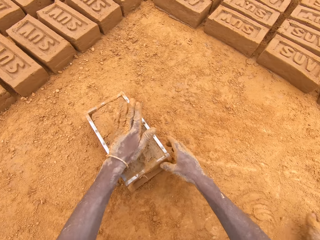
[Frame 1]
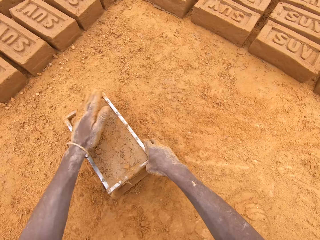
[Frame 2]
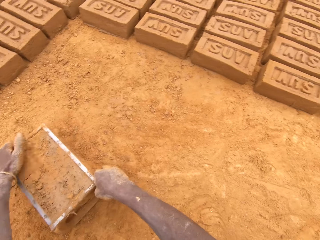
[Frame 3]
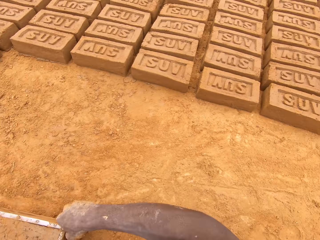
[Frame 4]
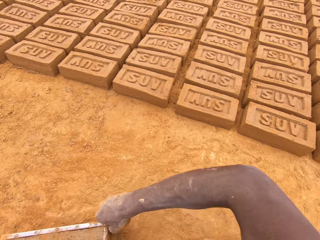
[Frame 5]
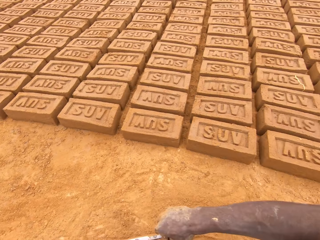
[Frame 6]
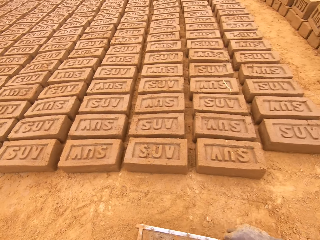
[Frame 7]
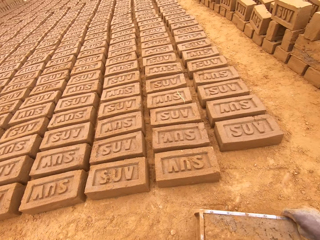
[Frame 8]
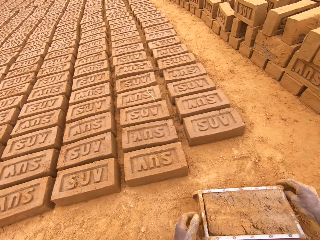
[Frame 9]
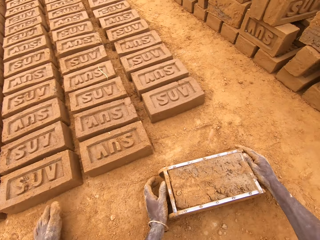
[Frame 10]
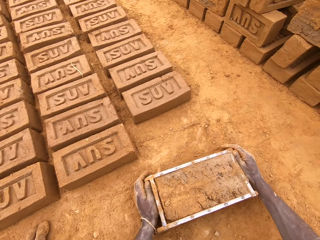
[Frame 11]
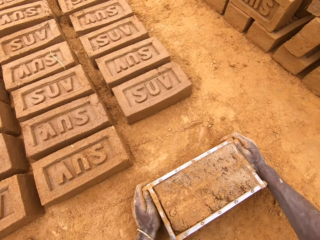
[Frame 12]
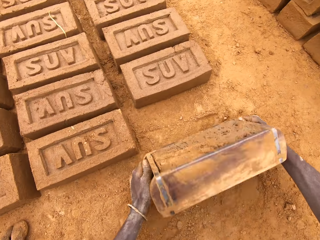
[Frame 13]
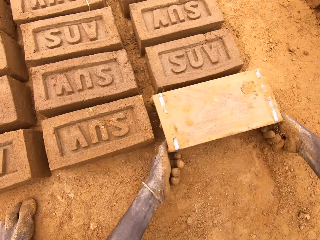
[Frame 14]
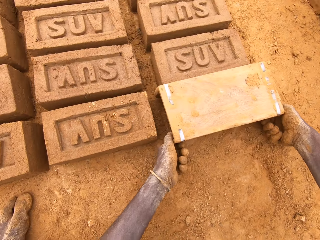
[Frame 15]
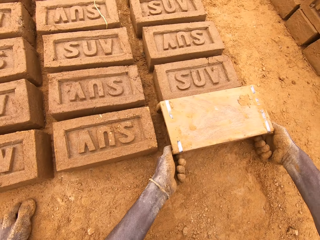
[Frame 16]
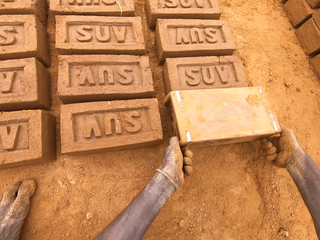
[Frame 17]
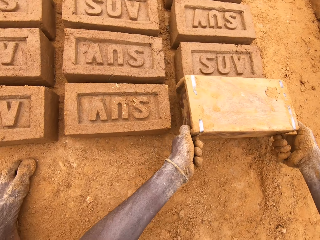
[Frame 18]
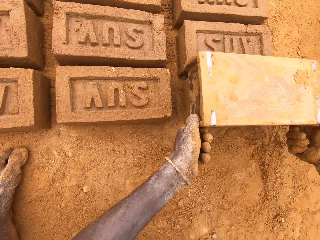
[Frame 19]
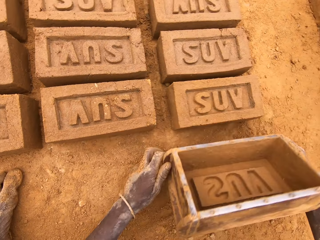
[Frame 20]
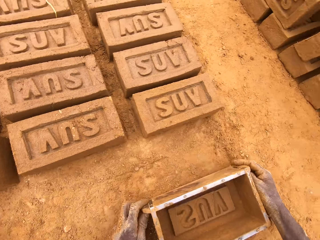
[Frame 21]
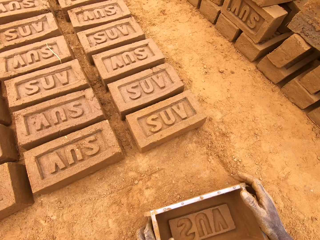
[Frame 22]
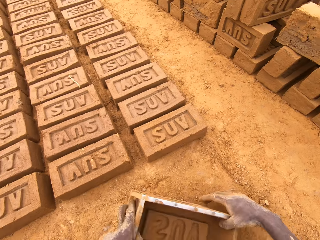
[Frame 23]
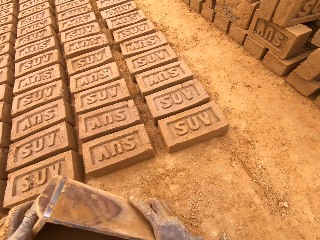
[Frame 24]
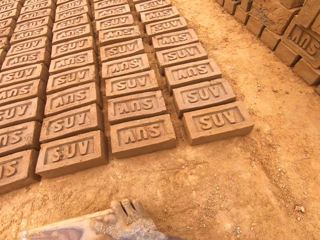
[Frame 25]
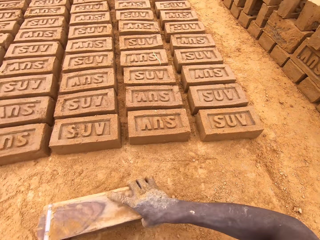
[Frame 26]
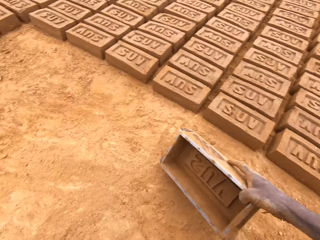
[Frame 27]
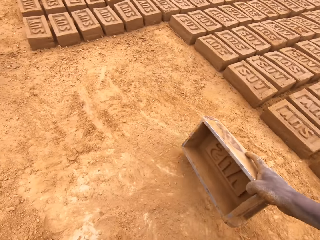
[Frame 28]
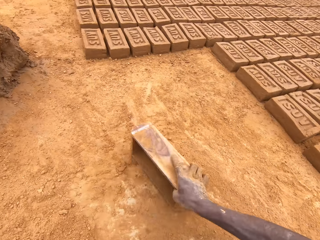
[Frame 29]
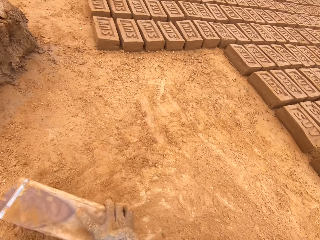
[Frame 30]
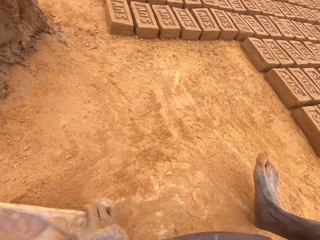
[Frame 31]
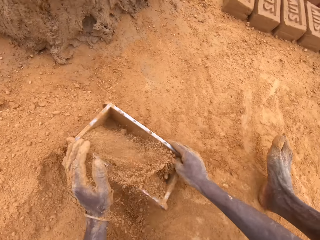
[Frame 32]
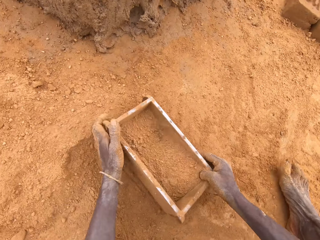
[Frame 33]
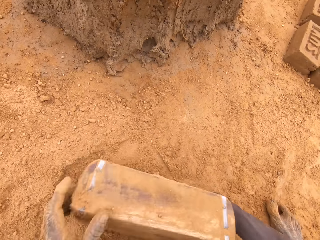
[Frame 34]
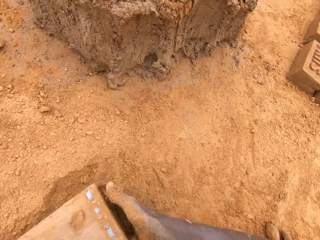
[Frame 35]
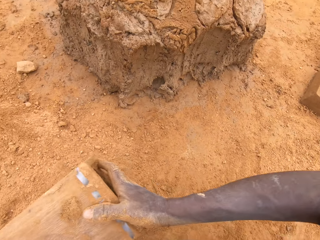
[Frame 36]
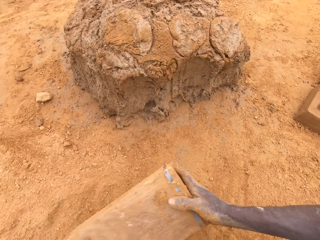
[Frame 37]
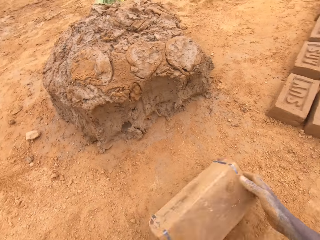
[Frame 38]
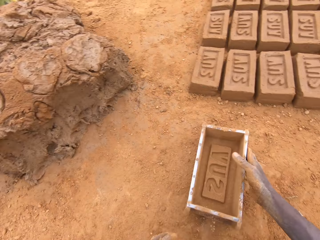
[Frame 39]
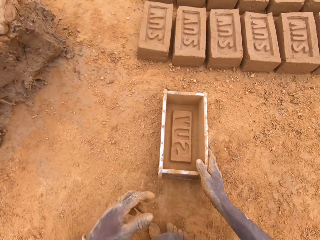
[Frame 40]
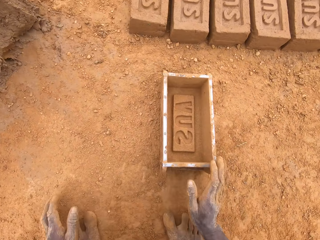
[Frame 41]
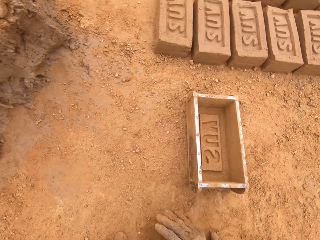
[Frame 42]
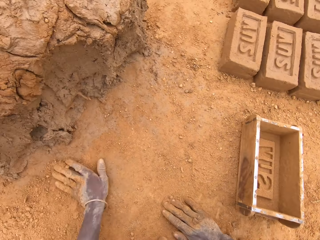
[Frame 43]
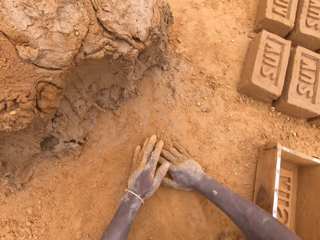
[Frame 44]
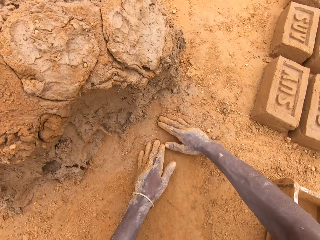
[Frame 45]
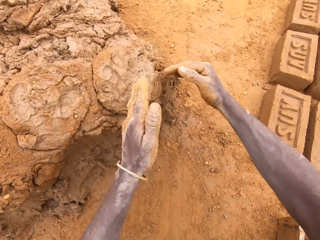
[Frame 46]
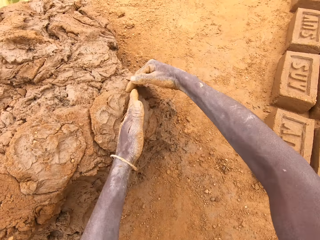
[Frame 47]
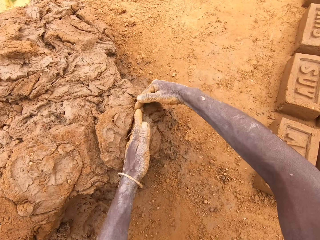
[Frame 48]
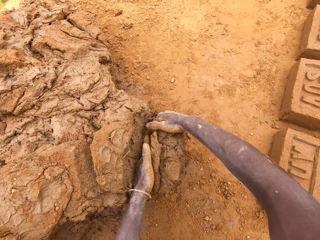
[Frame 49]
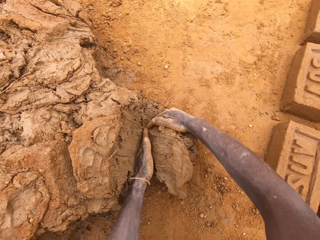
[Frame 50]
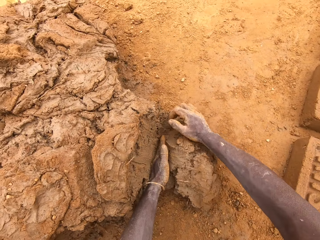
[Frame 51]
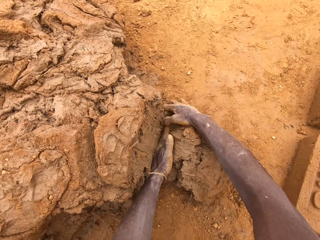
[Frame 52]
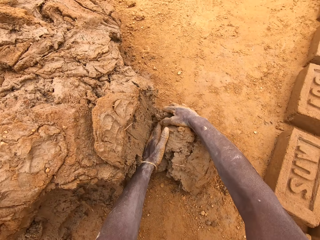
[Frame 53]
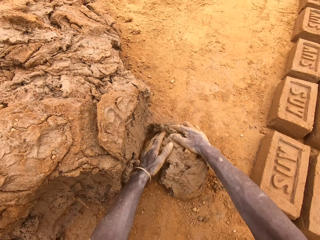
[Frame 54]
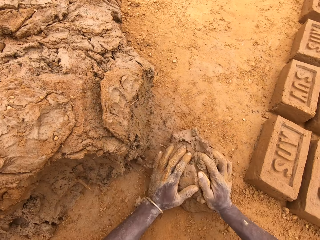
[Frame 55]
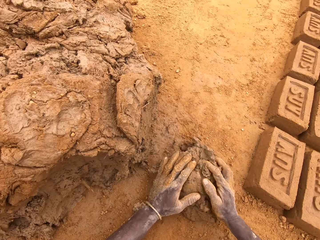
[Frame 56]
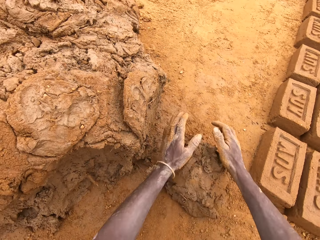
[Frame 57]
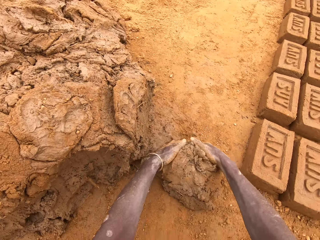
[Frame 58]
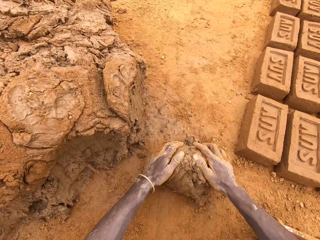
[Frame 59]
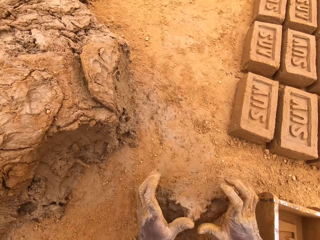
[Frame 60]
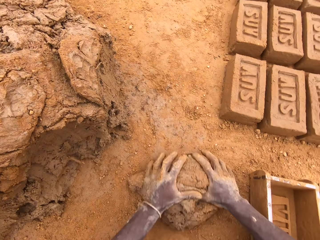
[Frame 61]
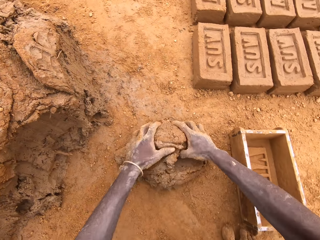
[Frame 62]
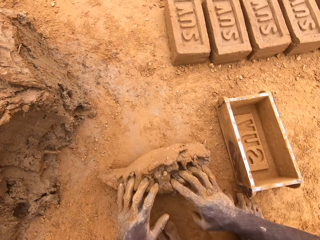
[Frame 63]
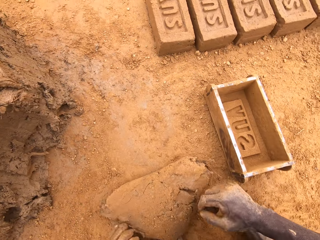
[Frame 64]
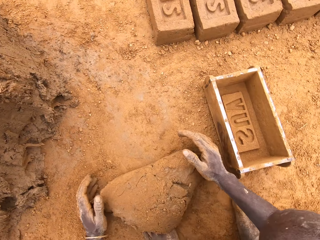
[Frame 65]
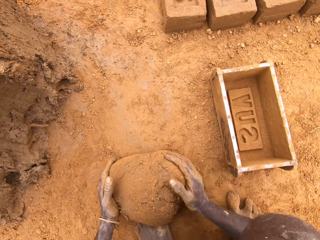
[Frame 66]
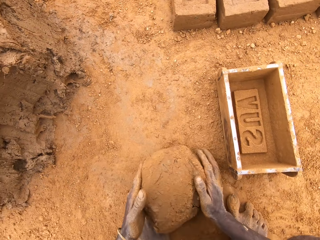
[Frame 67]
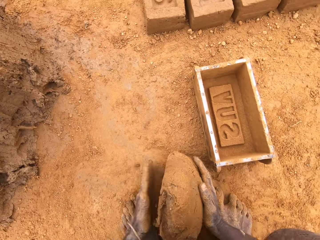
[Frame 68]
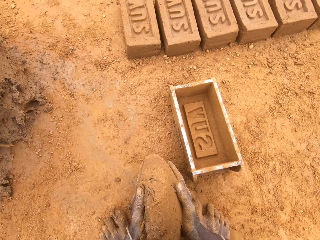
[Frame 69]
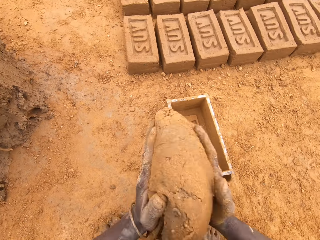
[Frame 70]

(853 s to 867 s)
The camera wearer throws mud on the heap of mud. He moves the box or brick mould. He lifts the brick mould. He puts a brick on the ground from the brick mould. He puts sand in the brick mould. He scoops soil with the box. He pours the sand from the brick mould. He rubs hands on the ground. He scoops clay with his hands. He cuts the mud from the heap of mud. He moulds the mud on the ground.

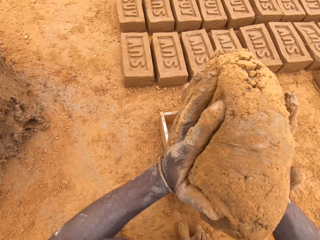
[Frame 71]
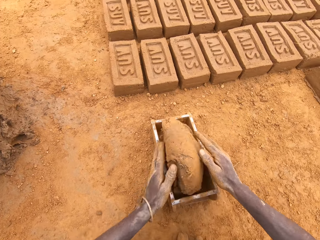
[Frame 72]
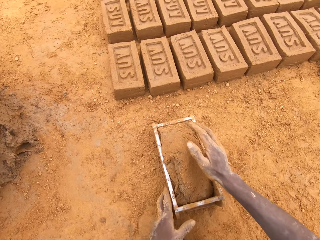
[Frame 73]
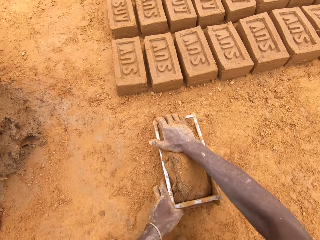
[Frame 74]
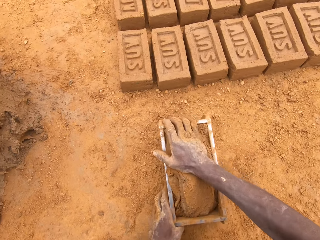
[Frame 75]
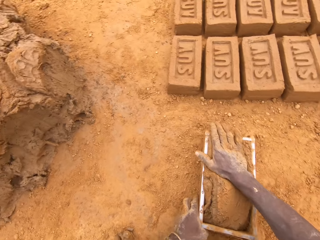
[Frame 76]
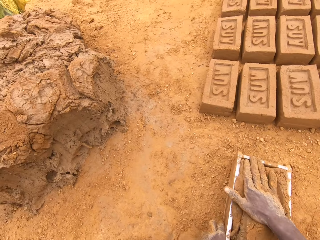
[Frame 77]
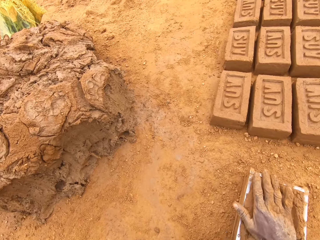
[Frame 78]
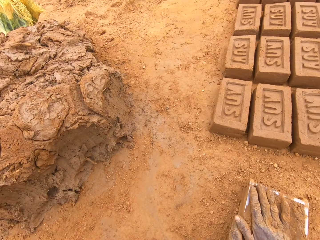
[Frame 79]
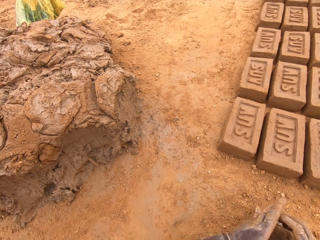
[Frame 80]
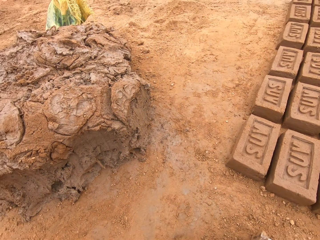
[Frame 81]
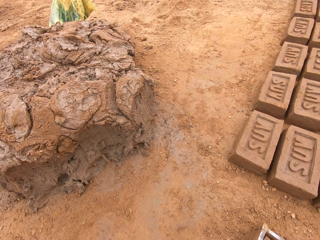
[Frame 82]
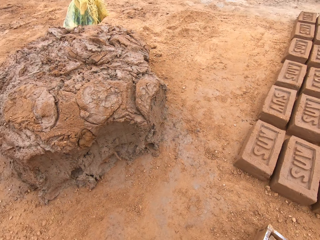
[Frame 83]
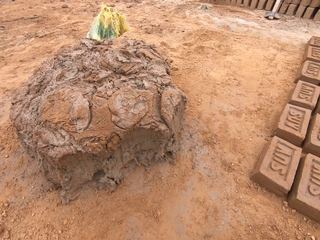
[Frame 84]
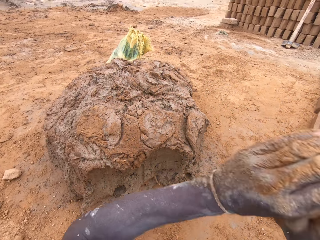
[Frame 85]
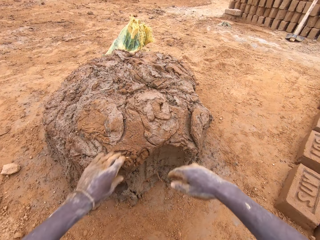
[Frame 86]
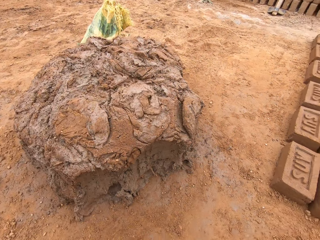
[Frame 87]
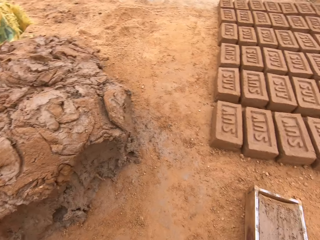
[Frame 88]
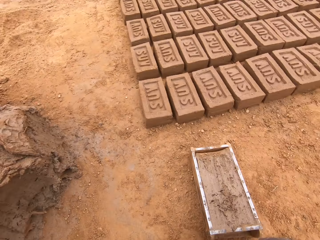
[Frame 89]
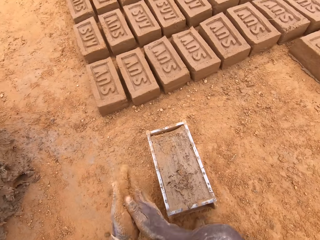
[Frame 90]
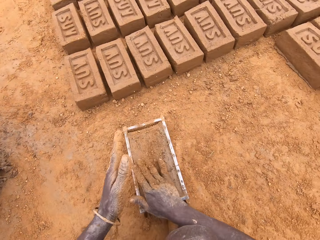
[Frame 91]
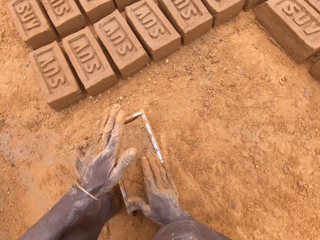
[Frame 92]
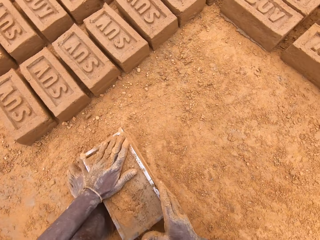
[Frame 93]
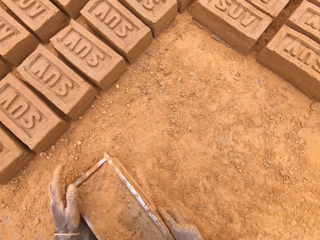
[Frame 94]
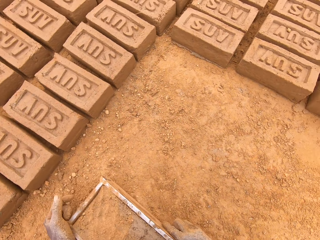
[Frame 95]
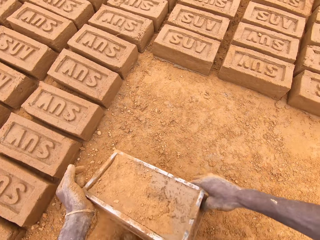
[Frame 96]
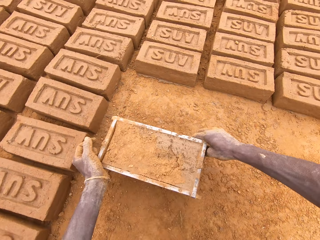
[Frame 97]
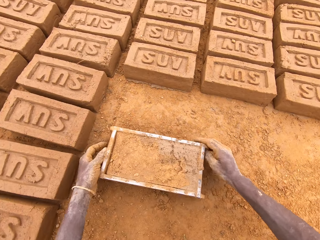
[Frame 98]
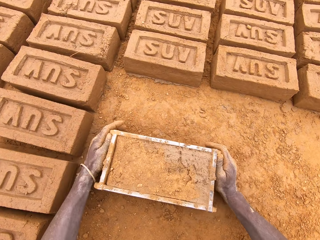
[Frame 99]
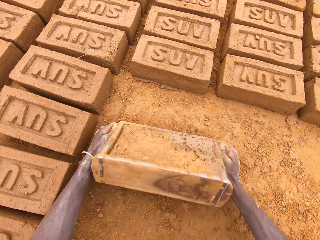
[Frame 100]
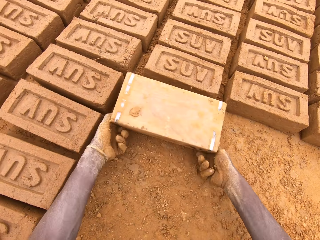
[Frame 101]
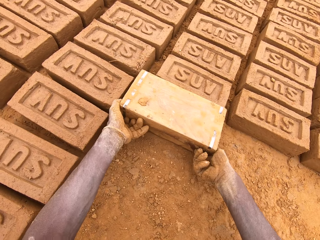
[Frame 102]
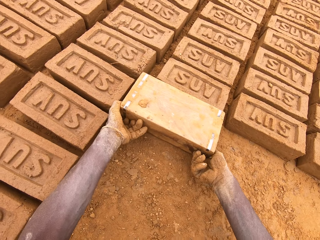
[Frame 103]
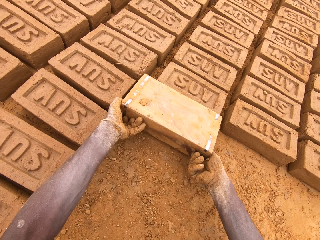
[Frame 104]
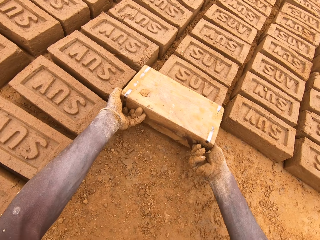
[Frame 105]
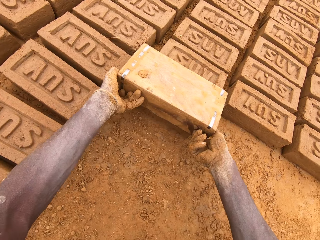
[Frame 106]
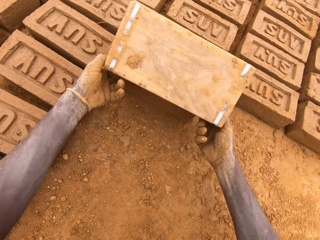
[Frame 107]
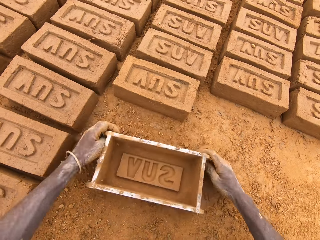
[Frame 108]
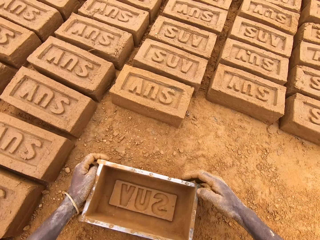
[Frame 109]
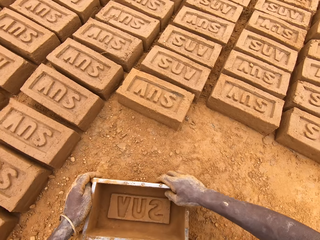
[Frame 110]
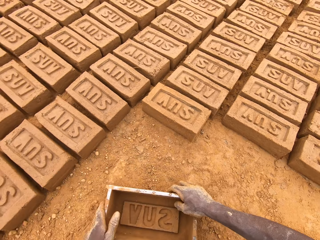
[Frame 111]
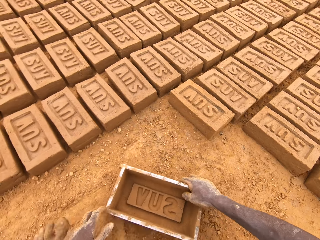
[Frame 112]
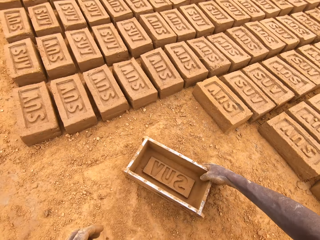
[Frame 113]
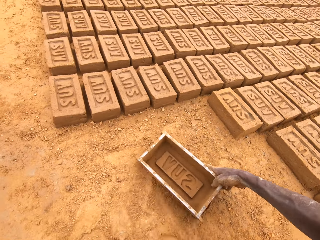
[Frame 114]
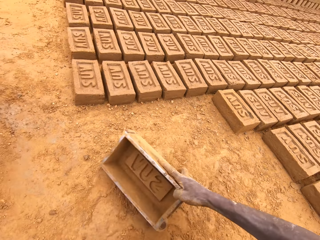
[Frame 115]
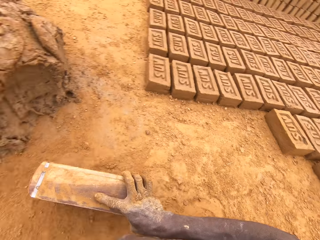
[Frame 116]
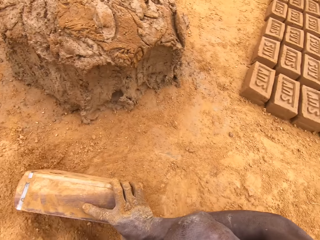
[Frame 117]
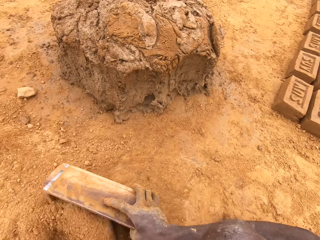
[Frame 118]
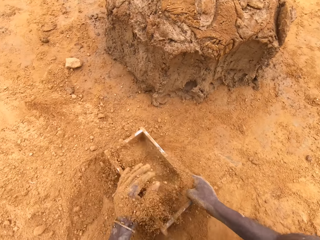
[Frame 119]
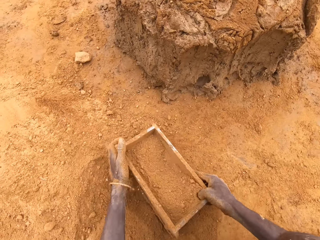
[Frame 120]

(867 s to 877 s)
The camera wearer puts mud or clay in a brick mould or box. They press the clay in the box. They cut the mud in the brick mould. They throw the mud on the heap of mud. They move the box. They put a brick on the ground from the brick mould. They put sand in the brick mould. They scoop soil with the box.
